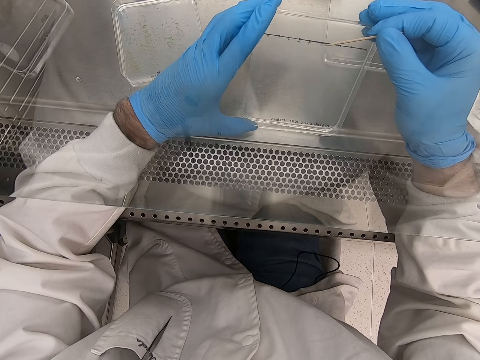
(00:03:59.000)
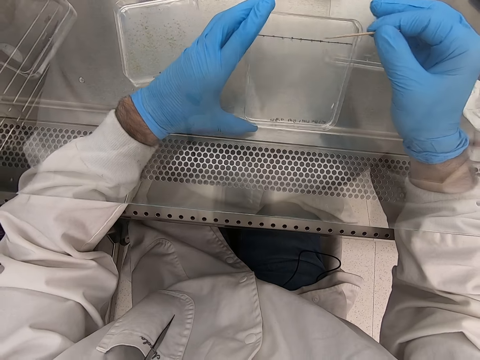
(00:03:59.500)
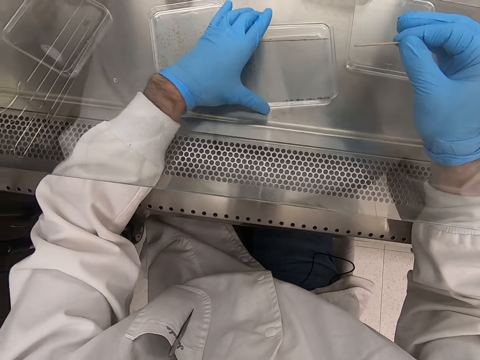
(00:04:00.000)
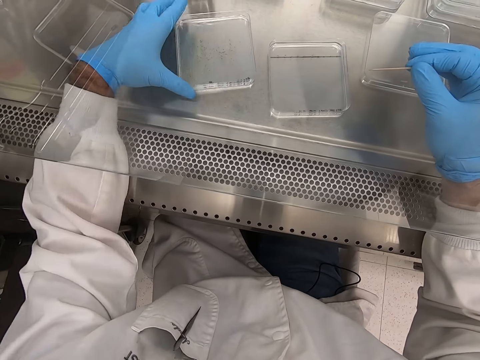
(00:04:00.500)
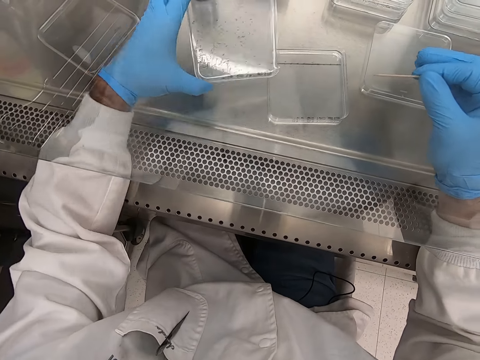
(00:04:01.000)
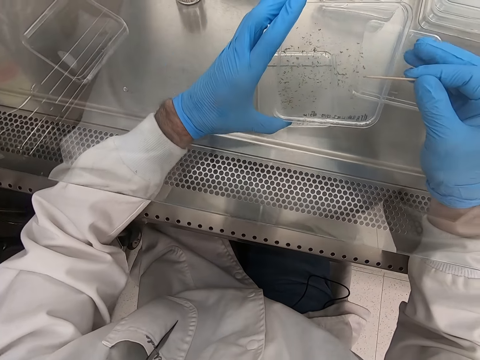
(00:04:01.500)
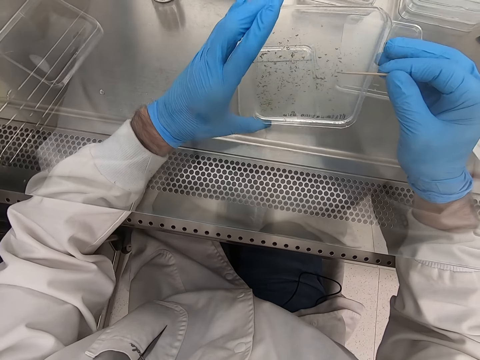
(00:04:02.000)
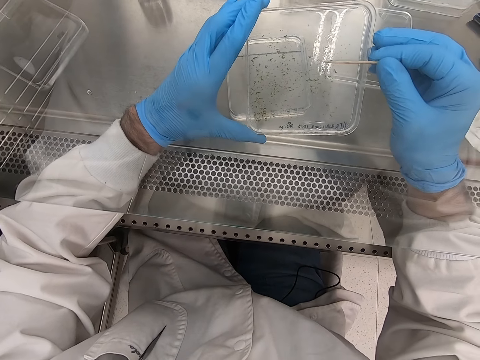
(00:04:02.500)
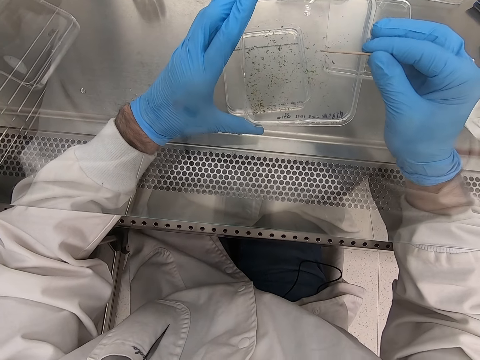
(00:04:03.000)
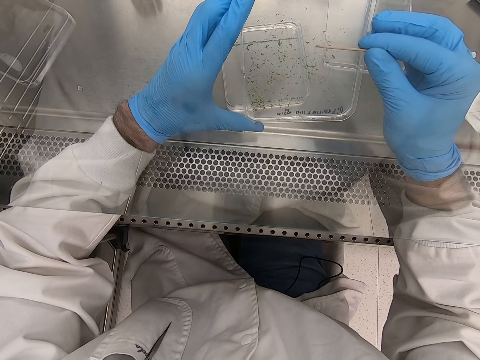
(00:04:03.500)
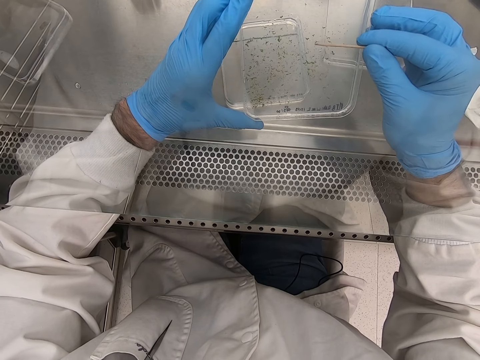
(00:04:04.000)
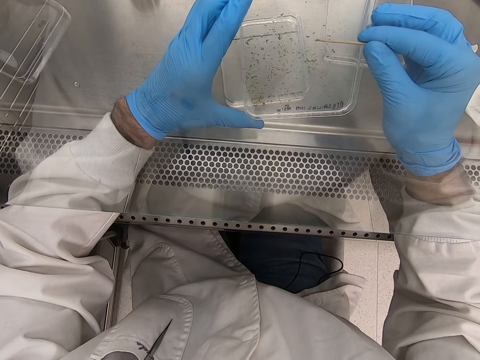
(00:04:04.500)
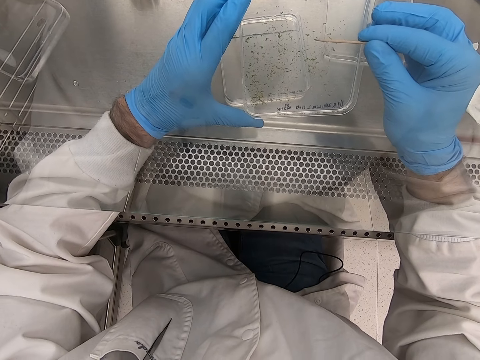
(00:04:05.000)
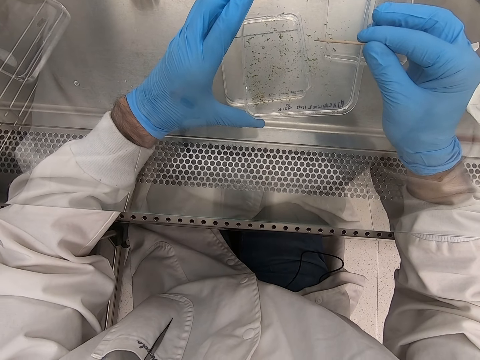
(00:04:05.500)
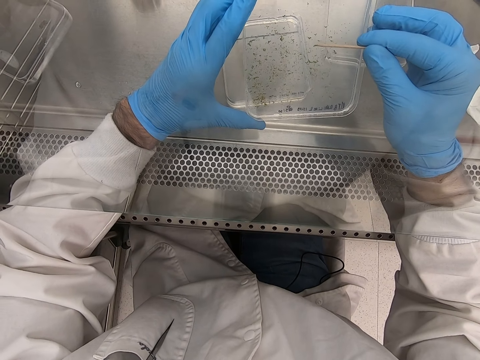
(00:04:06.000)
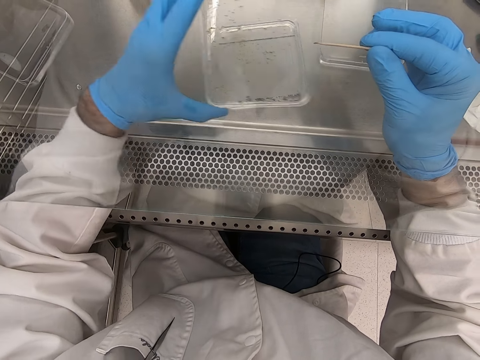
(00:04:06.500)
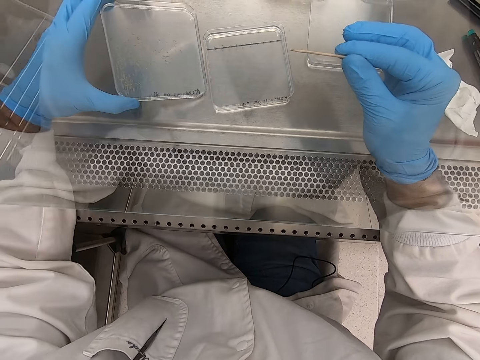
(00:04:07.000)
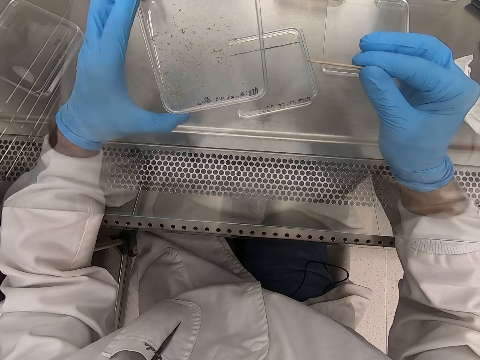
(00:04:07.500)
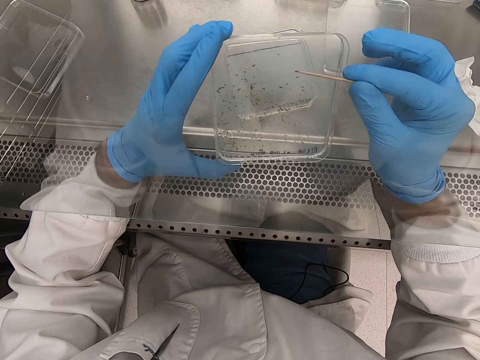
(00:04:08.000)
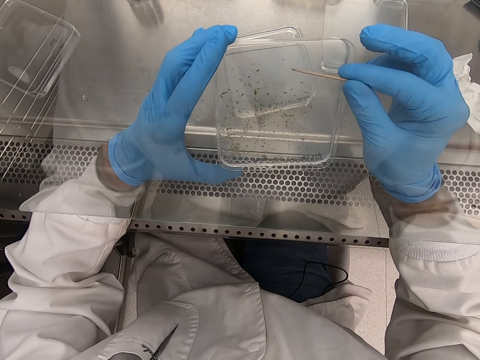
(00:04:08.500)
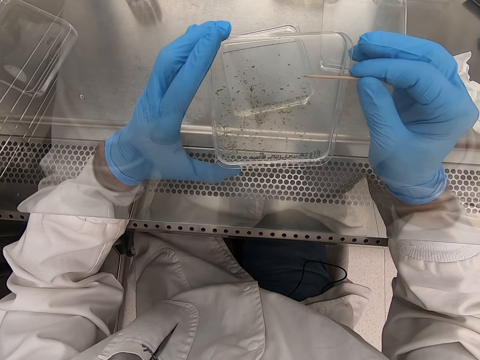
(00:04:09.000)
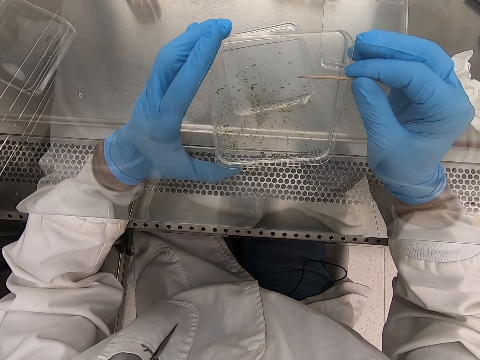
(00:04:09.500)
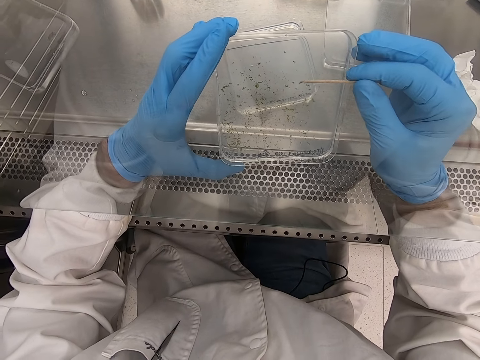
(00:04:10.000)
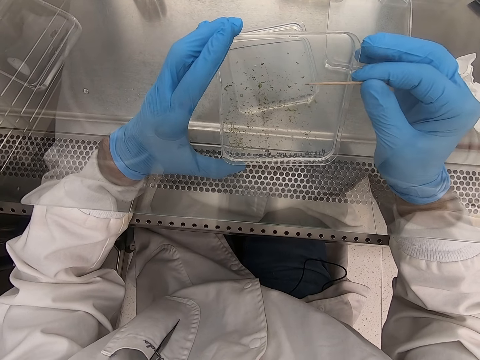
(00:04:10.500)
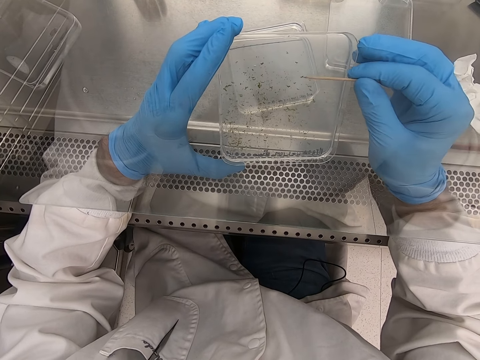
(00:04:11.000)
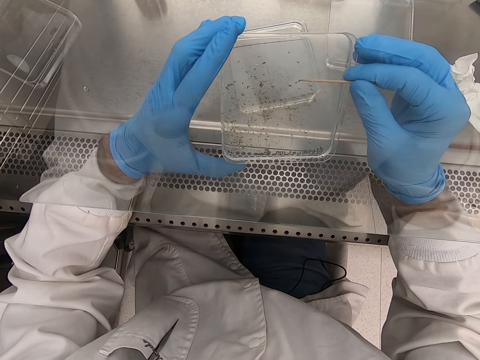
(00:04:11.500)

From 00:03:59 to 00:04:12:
The camera wearer places the plastic flat tin or acrylic sheet on the steel bench. They pick up the plastic flat tin. They pick the acrylic sheet again. They pick particles. They pick something with a toothpick. They place the acrylic sheet on the bench. They pick particles from the acrylic sheet. They pick something with a toothpick again.

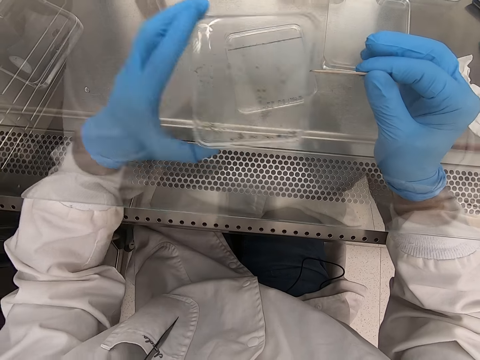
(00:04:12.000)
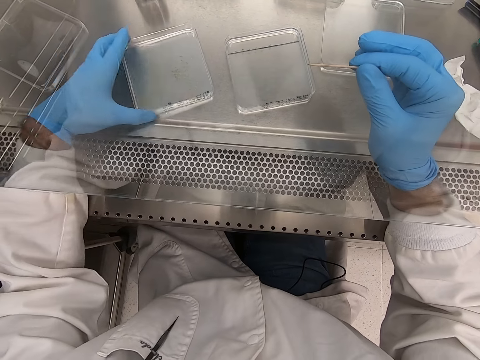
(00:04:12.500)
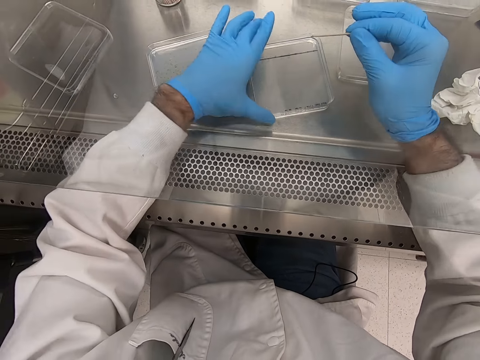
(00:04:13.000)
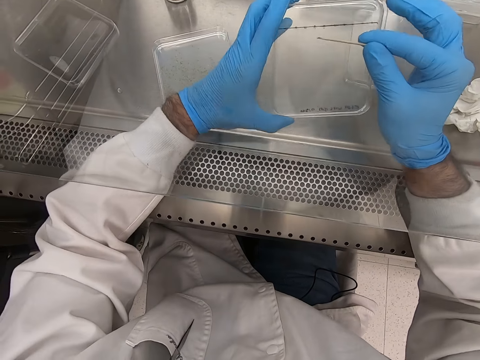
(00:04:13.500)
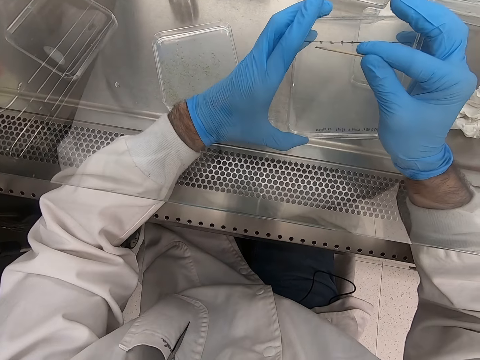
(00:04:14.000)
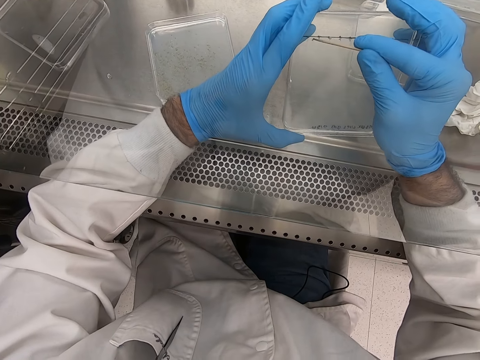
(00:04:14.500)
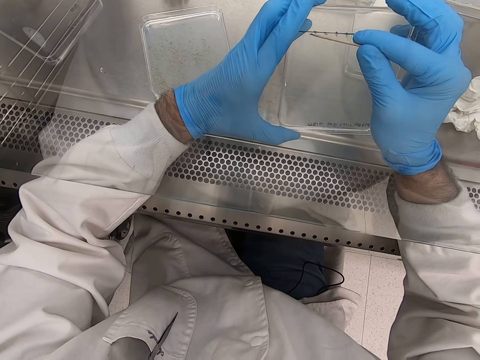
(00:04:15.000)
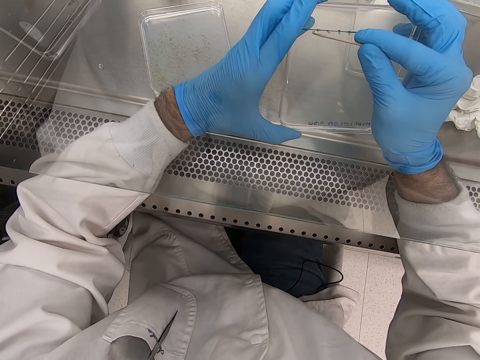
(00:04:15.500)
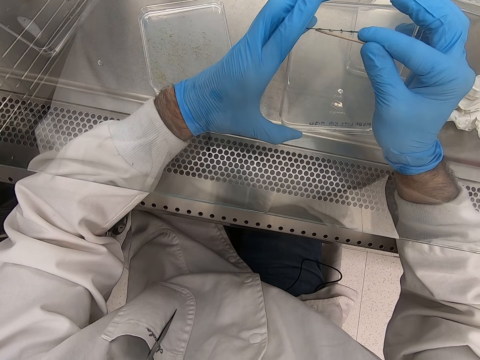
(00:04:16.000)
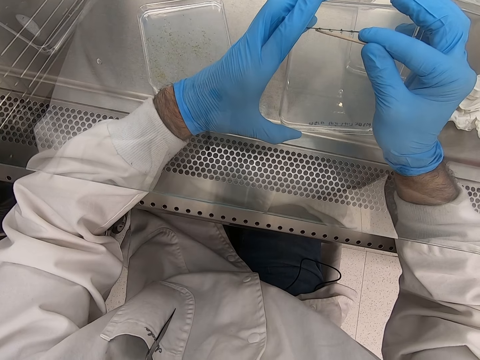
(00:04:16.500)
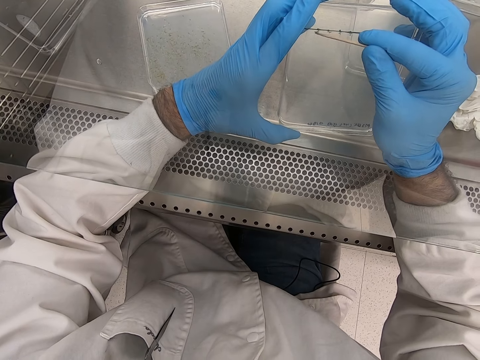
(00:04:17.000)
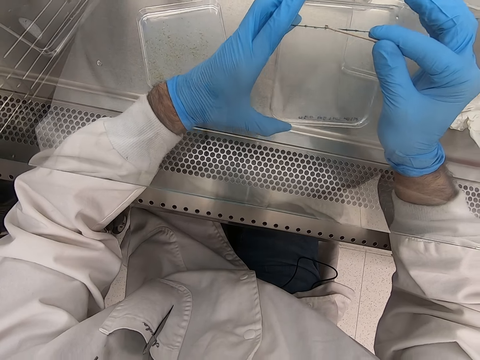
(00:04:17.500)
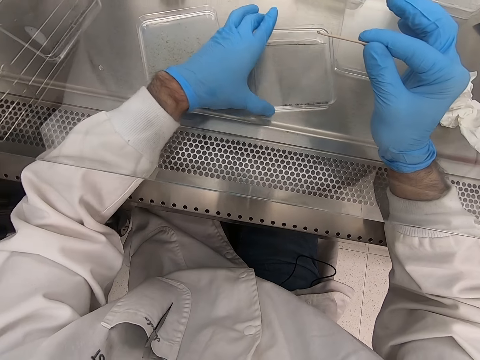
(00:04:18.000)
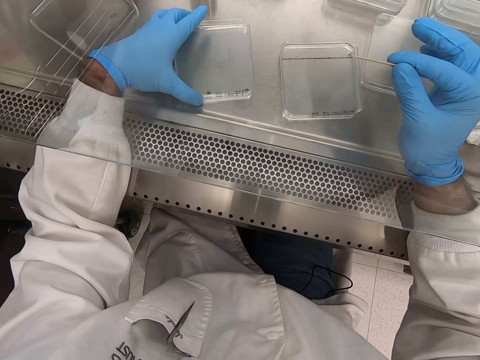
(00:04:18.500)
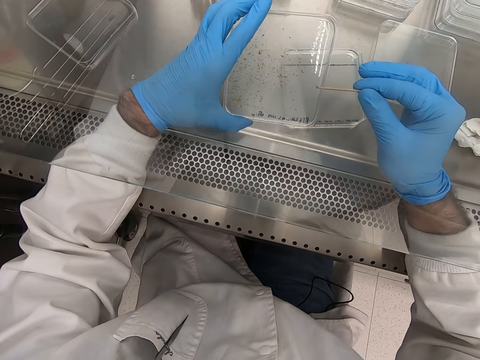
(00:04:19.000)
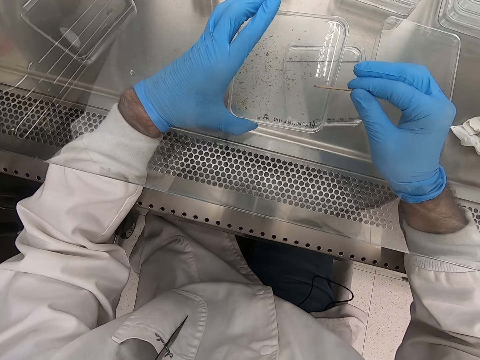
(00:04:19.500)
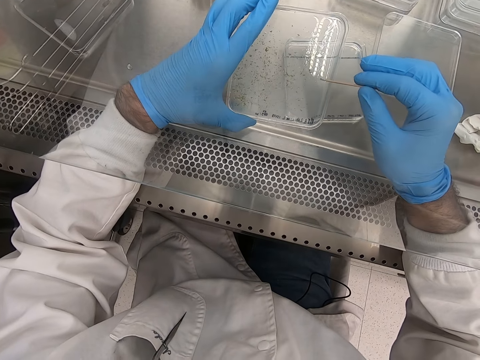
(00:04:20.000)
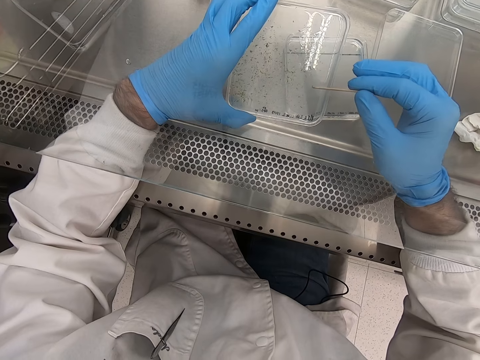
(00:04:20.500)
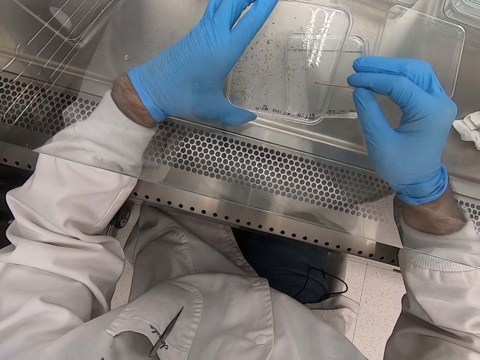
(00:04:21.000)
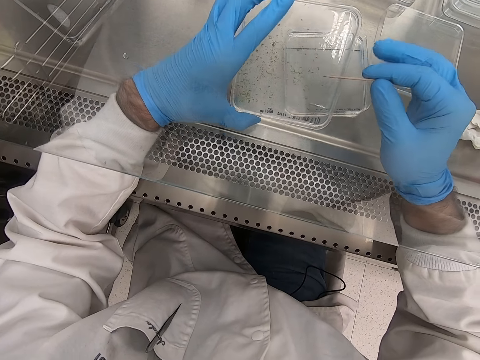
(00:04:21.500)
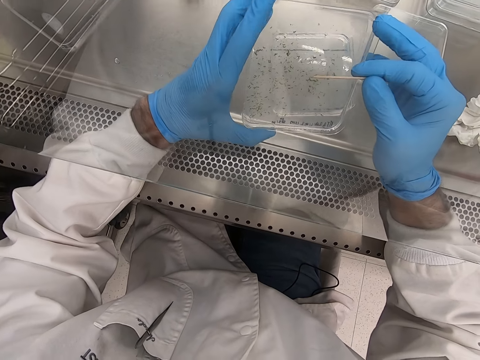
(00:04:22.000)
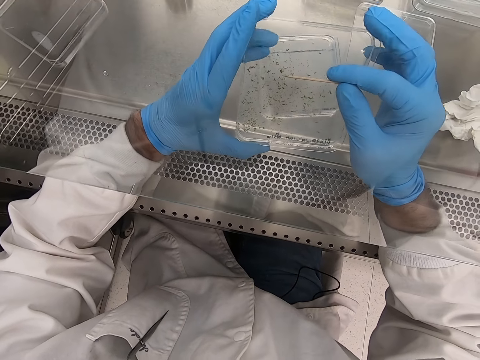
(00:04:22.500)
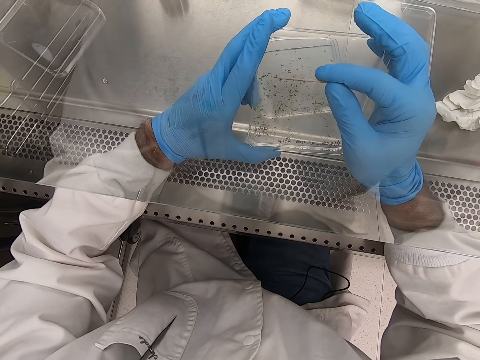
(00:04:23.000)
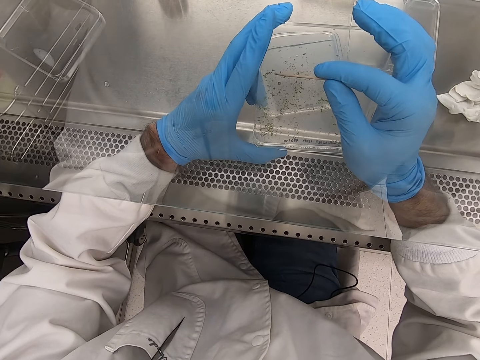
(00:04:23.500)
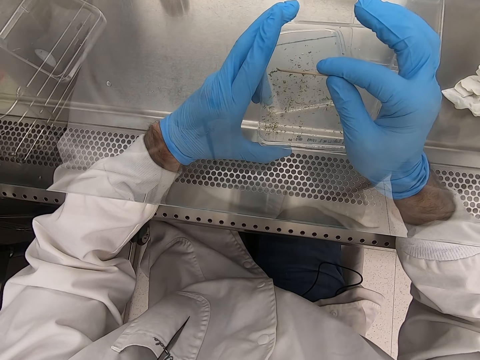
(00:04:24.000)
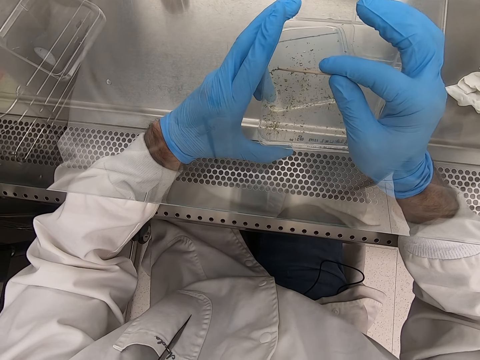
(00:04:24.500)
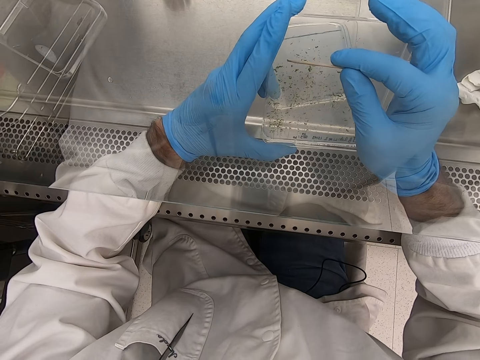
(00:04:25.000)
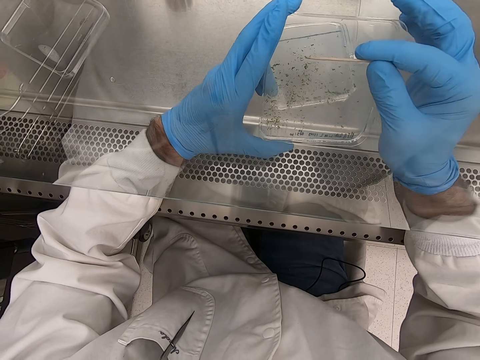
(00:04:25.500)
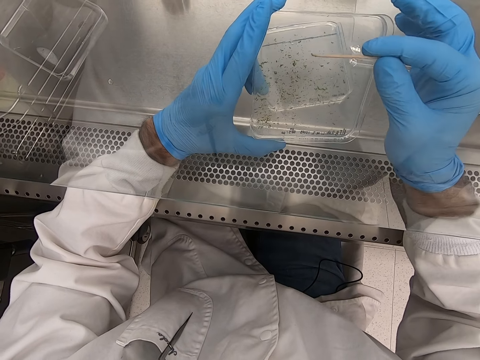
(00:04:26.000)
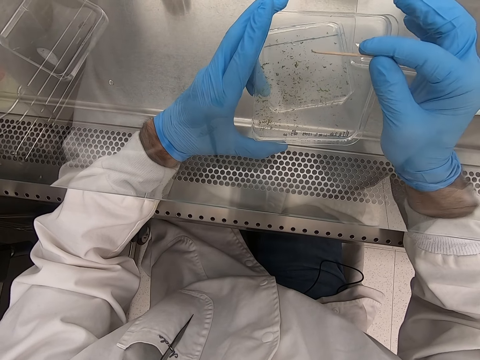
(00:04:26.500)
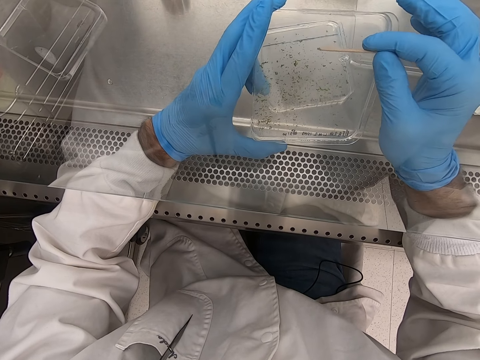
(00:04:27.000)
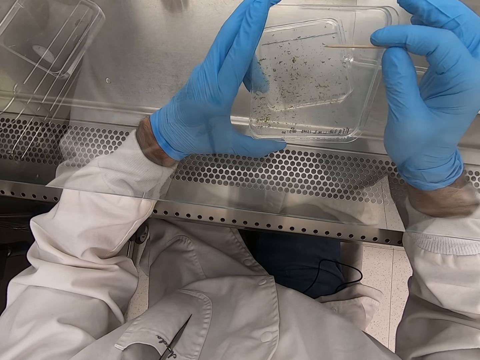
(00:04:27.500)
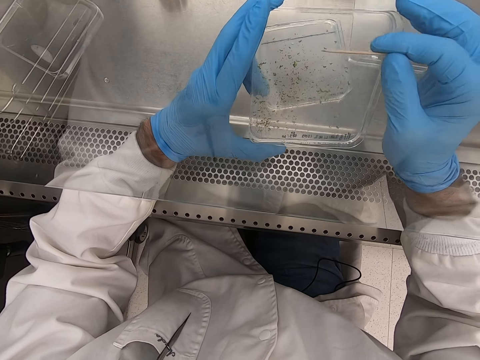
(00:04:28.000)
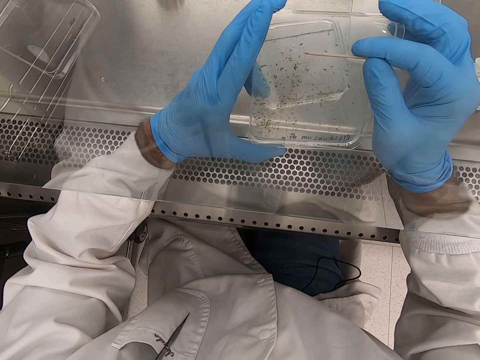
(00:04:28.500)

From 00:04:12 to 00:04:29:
The camera wearer places the plastic flat tin or acrylic sheet on the steel bench. They pick up the plastic flat tin. They pick particles from the acrylic sheet. They put the object on another plastic flat tin. They place the plastic flat tin on the steel bench. They pick up the plastic flat tin. They pick particles from the acrylic sheet. They pick something with a toothpick.
